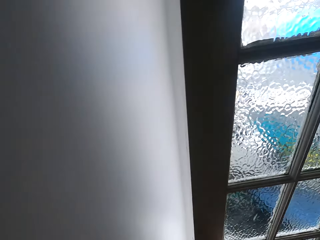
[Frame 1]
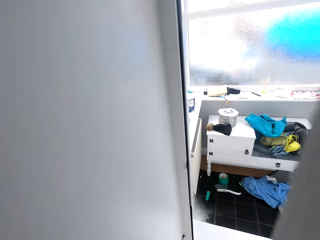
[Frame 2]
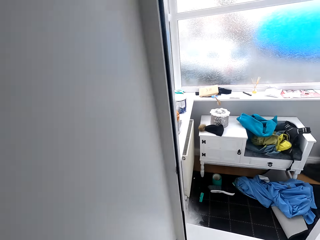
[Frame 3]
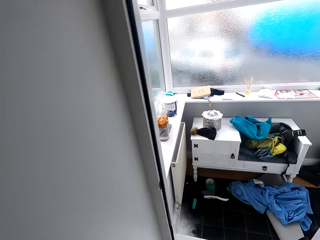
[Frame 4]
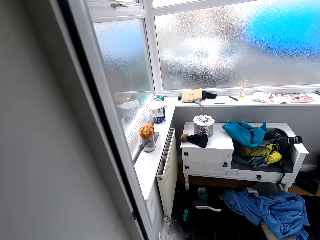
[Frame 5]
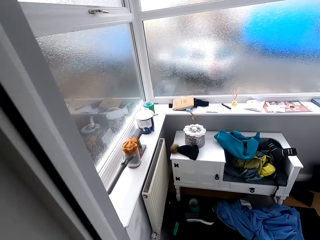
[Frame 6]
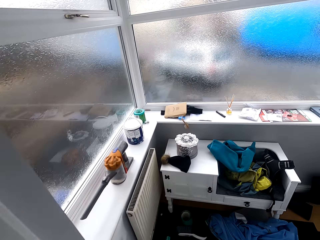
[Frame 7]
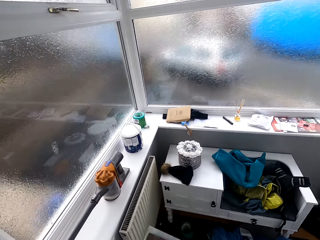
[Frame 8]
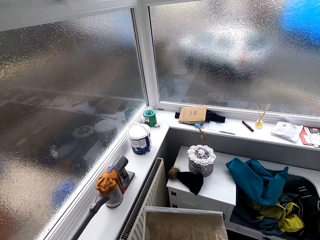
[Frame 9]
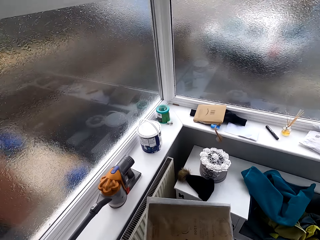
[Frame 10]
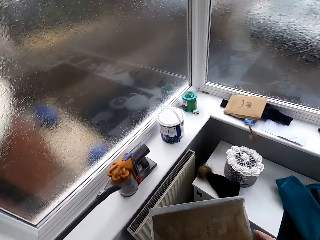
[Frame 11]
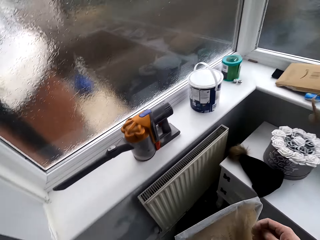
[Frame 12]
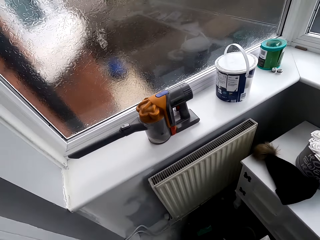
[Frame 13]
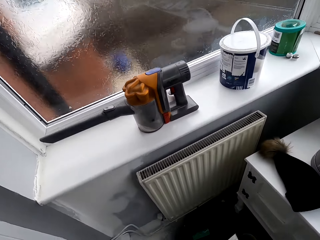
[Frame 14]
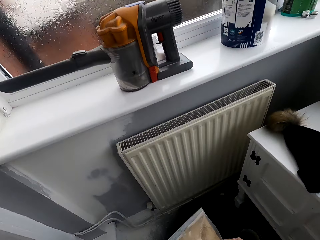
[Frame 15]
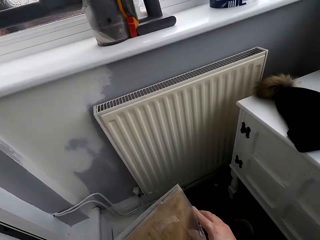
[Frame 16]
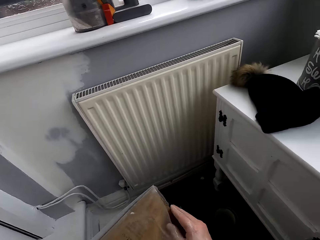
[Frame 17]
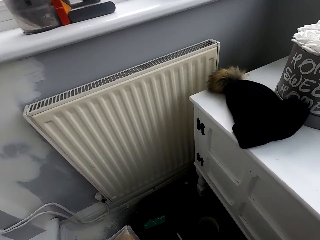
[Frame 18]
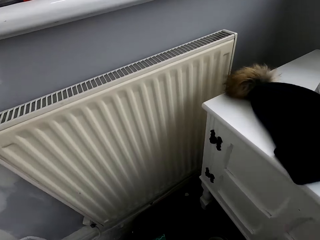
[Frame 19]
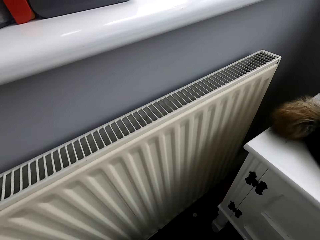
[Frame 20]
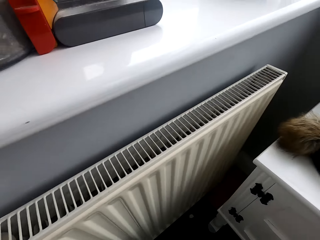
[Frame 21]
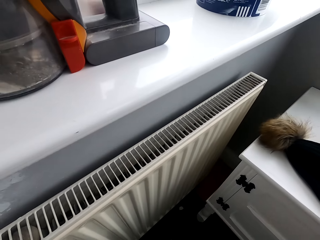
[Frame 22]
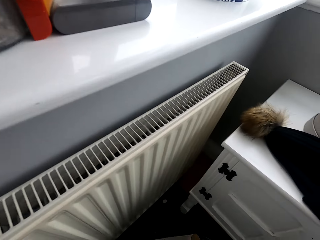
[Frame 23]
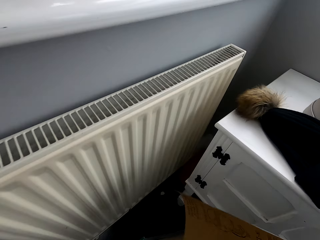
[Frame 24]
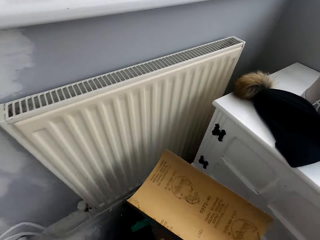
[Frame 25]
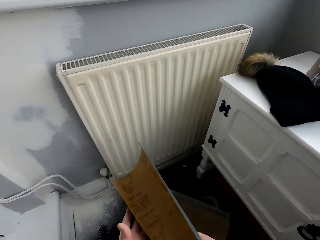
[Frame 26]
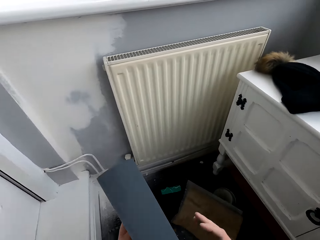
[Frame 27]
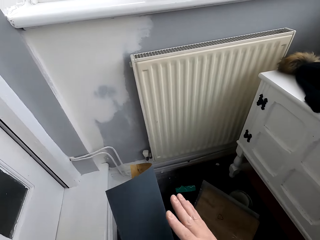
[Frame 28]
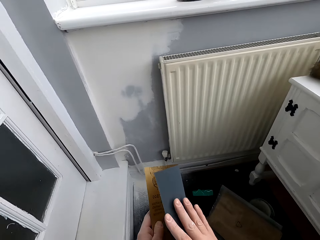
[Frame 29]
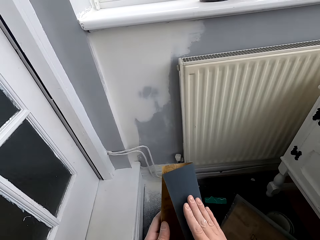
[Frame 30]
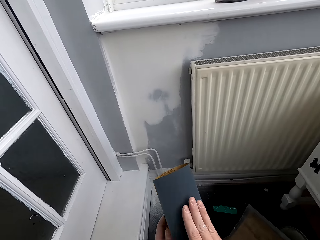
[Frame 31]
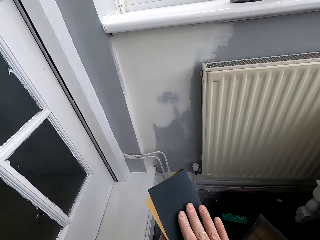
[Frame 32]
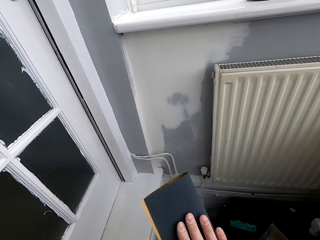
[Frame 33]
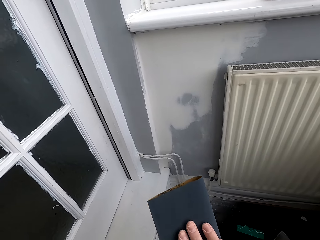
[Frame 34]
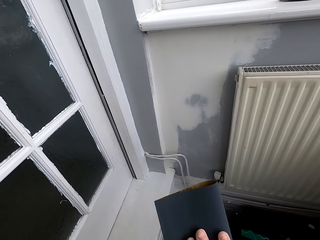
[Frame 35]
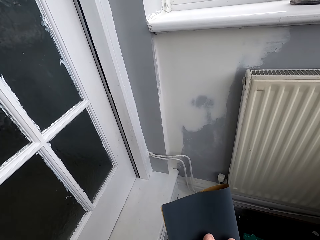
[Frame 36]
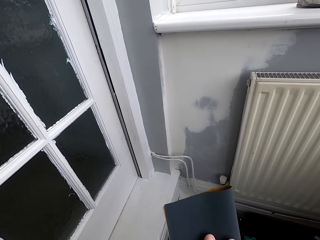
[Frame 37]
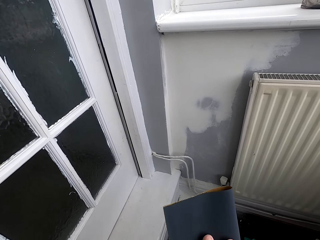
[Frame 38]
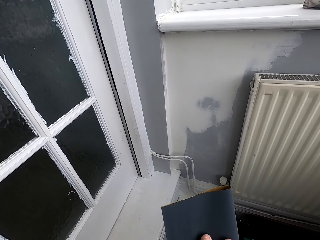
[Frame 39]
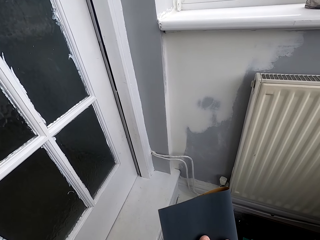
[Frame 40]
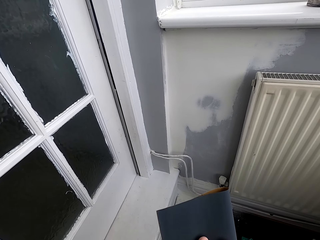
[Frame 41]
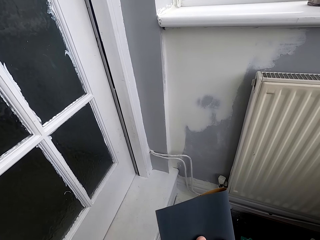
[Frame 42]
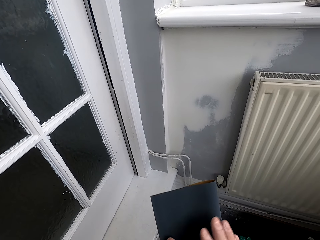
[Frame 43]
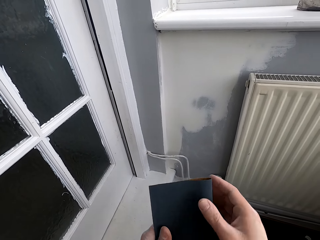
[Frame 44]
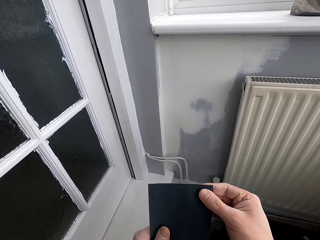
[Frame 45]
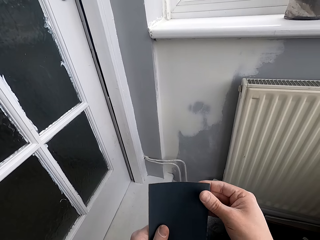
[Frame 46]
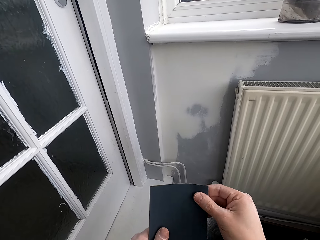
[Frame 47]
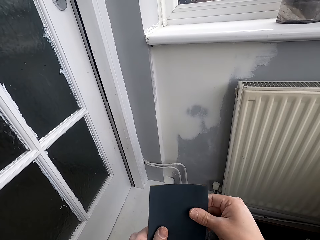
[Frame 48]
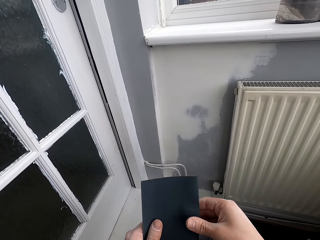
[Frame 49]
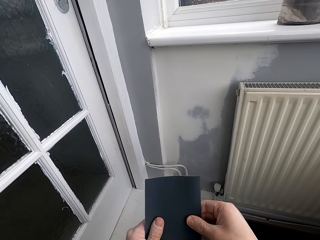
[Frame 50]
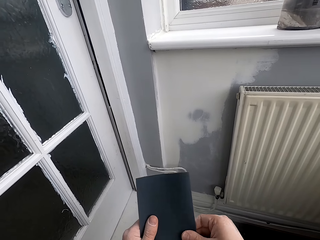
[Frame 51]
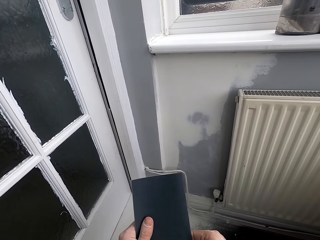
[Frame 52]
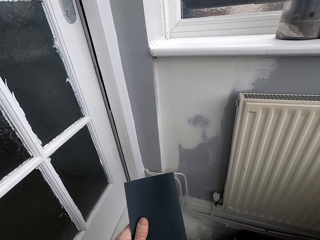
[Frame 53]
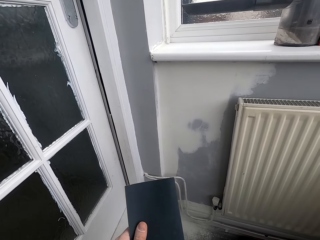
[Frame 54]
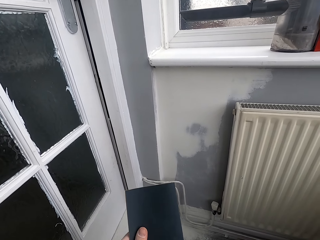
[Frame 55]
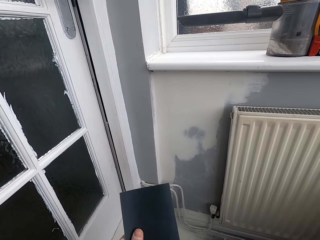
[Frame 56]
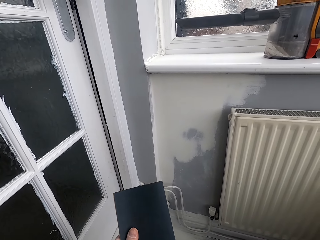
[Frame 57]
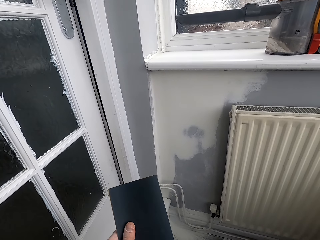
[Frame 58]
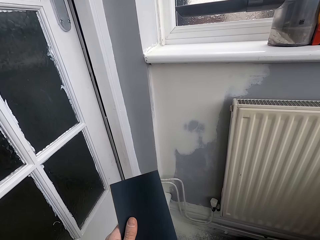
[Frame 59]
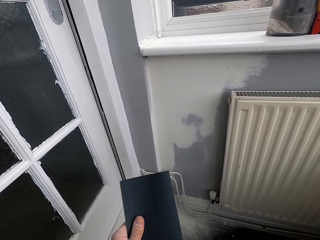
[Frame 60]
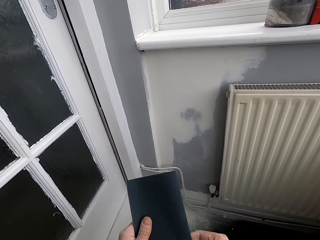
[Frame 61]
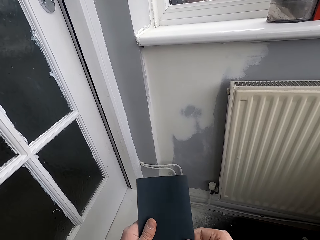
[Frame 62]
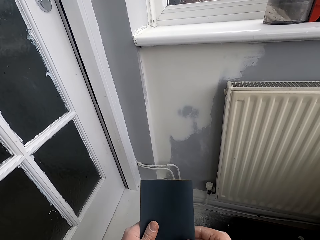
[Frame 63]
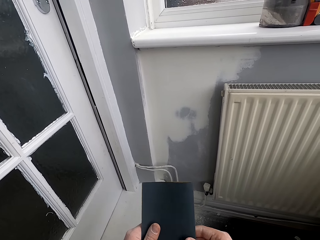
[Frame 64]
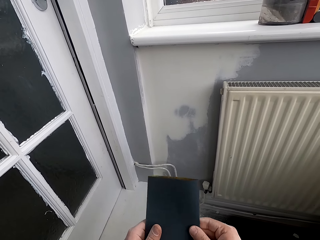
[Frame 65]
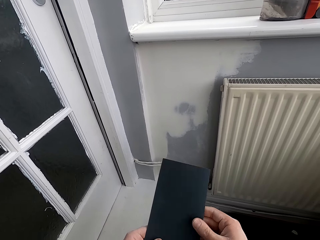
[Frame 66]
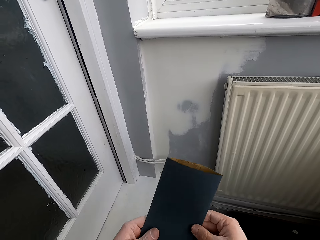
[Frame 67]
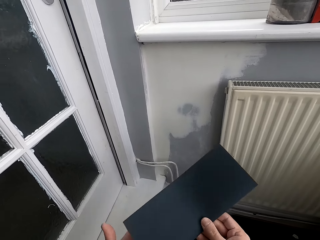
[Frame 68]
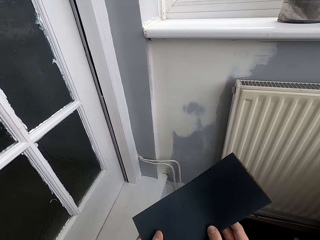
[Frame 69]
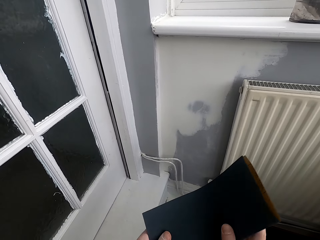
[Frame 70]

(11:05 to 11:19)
The camera wearer opens the door. They fold the sandpaper.

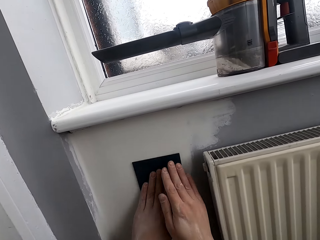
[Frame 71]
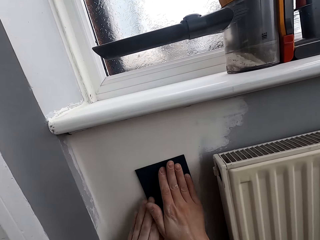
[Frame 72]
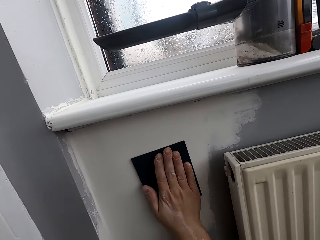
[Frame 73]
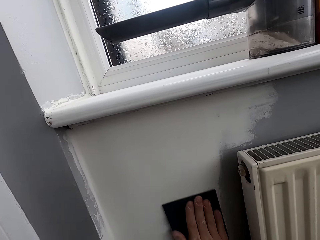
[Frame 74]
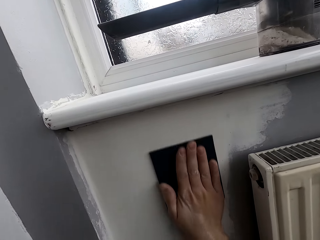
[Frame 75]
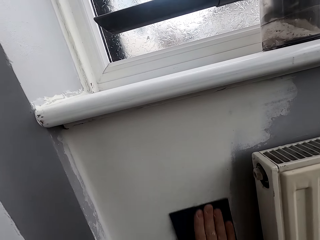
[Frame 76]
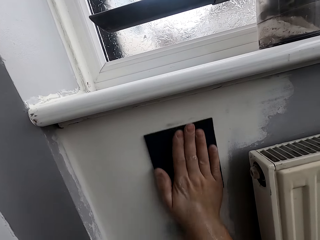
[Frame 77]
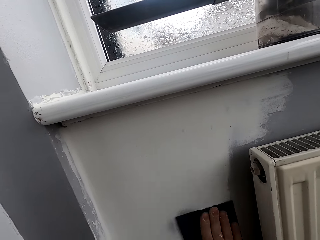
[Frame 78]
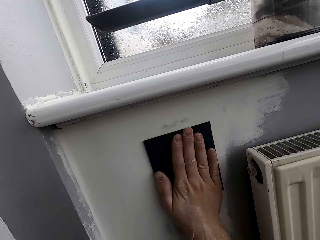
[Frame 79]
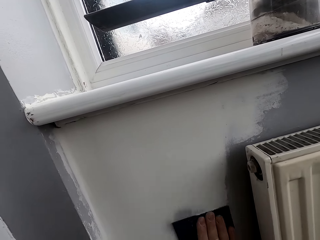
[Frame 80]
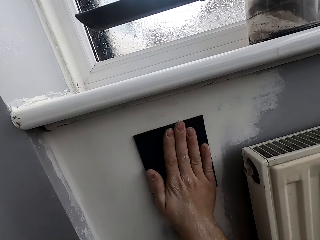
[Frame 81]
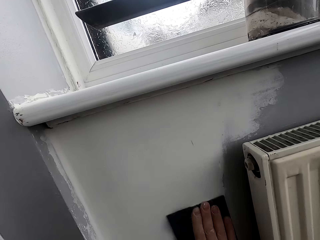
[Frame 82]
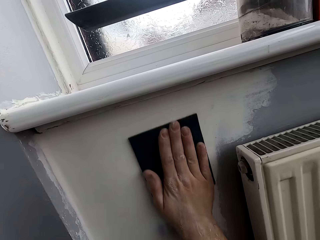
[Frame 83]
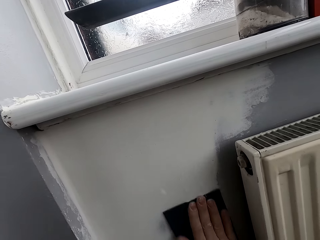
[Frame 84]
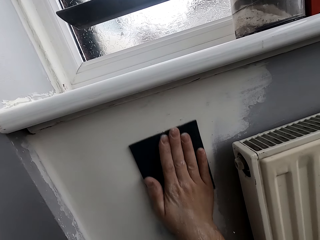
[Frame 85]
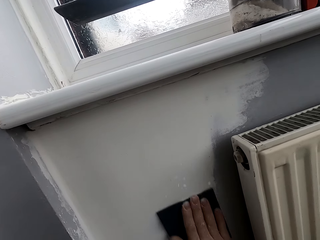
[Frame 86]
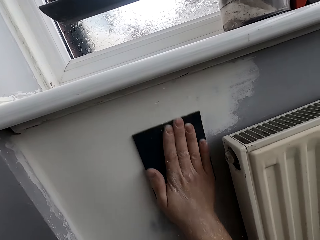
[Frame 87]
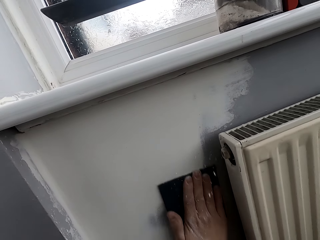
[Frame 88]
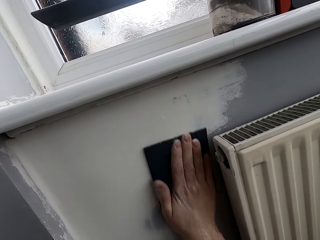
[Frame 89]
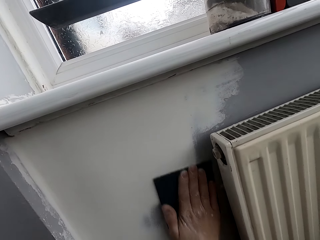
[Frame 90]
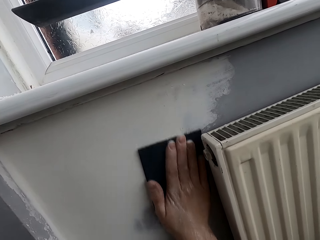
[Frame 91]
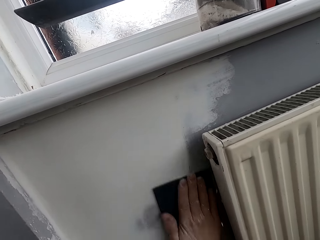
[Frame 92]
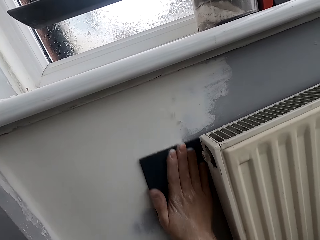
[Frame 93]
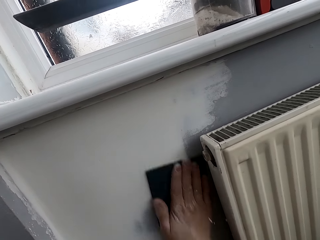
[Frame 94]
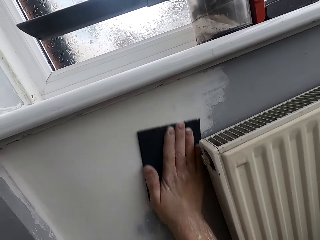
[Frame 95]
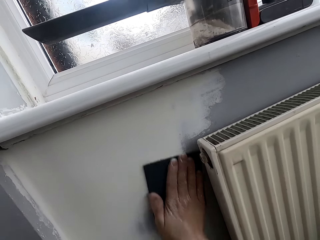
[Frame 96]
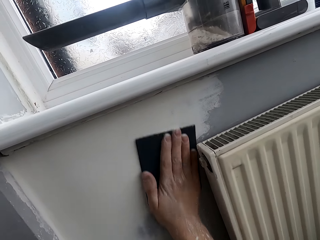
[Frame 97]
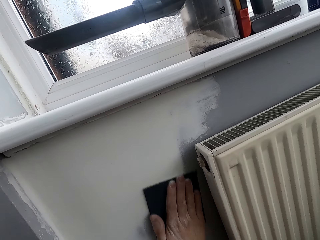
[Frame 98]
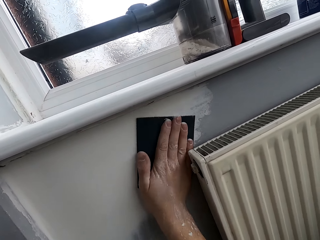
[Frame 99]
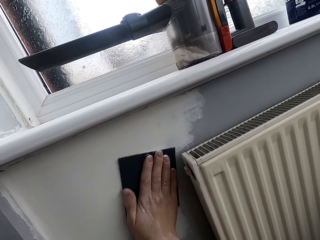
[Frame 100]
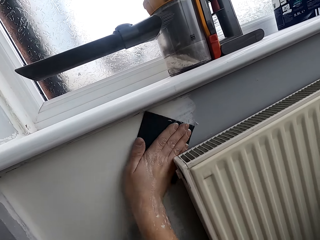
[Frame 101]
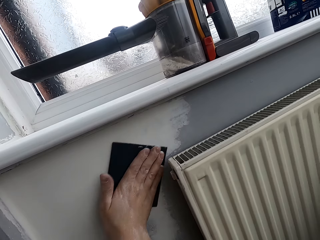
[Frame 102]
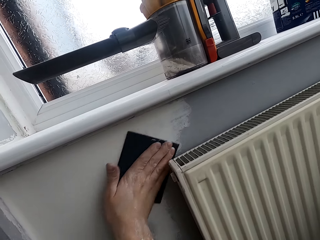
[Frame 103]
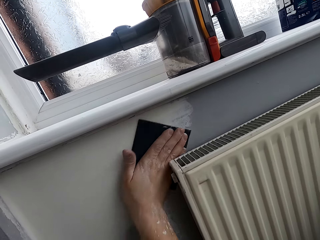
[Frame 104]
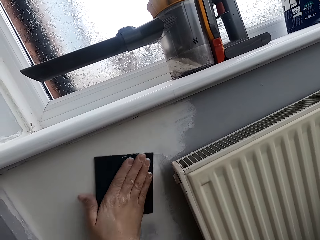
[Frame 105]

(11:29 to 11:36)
The camera wearer sands the wall with sandpaper.
